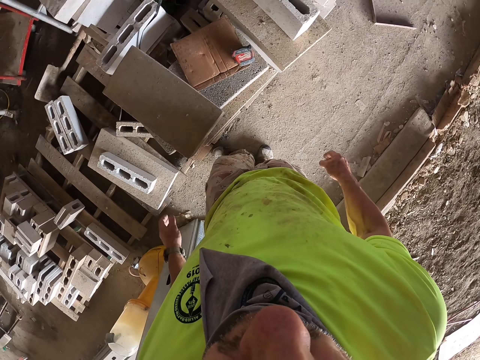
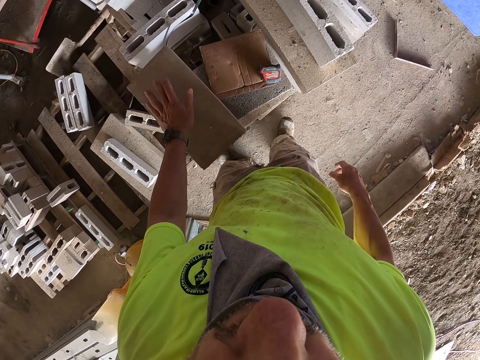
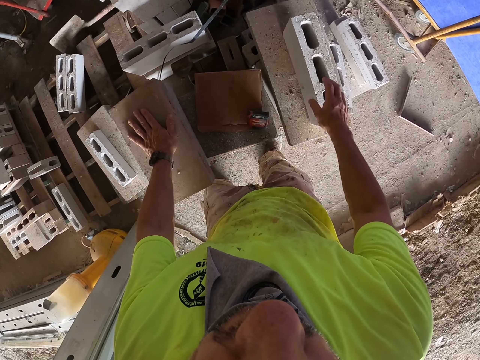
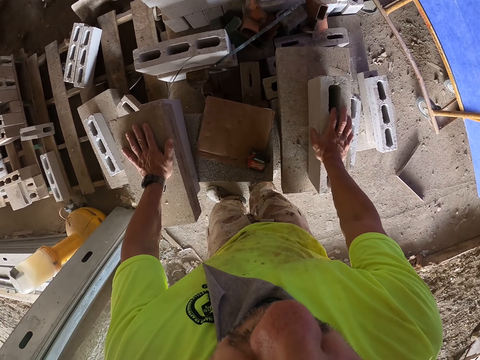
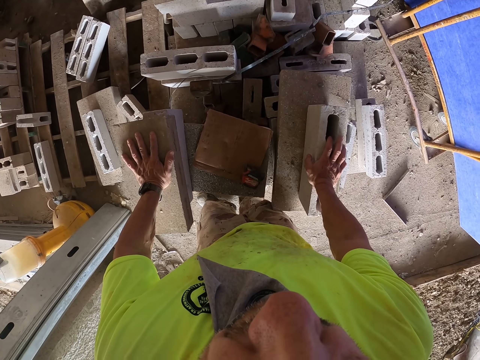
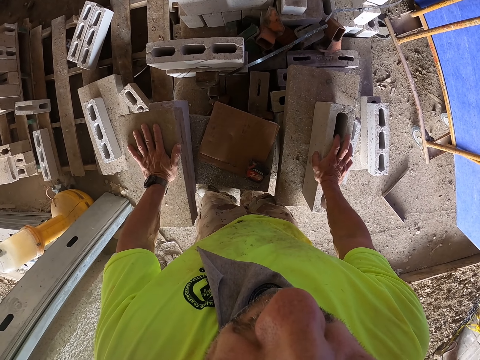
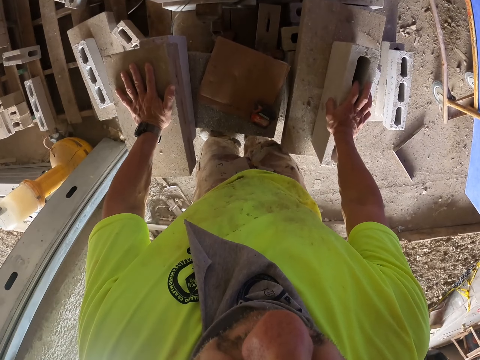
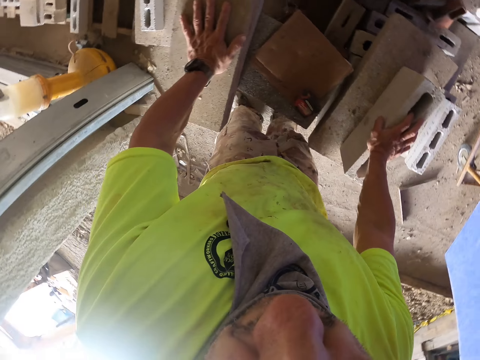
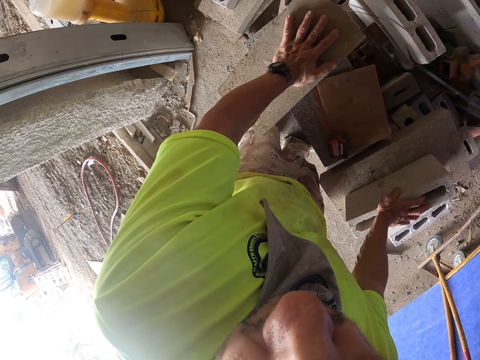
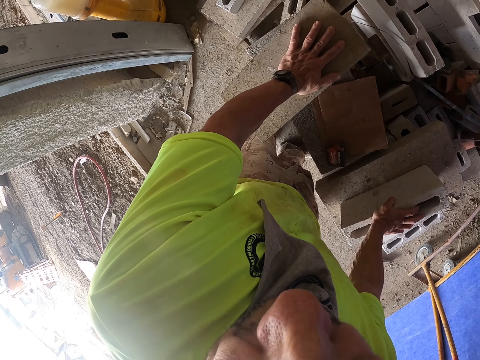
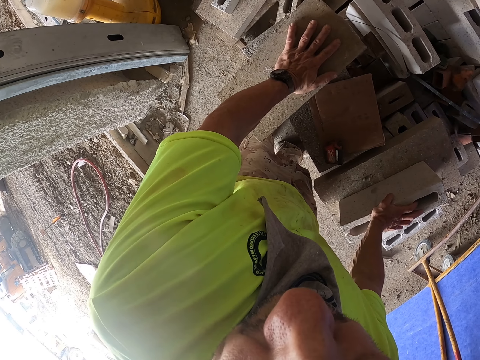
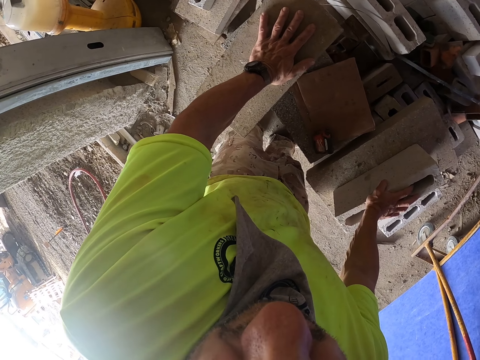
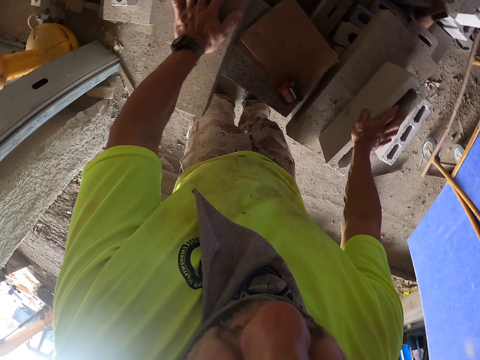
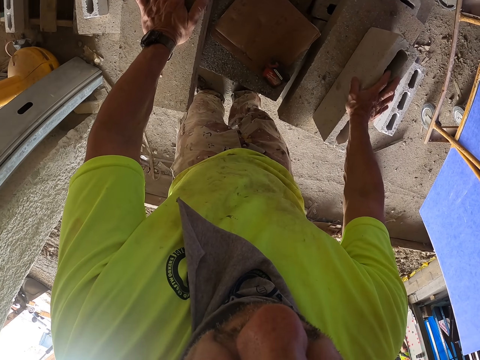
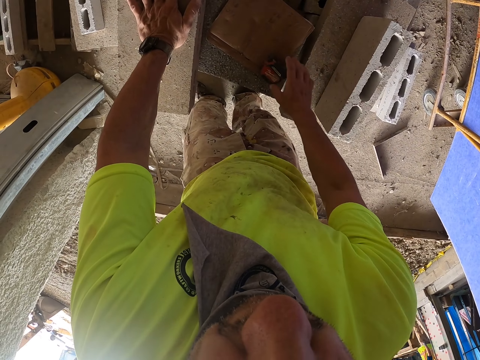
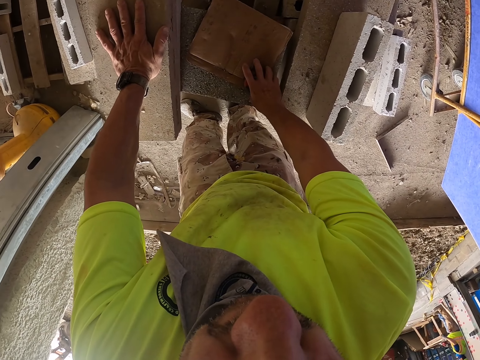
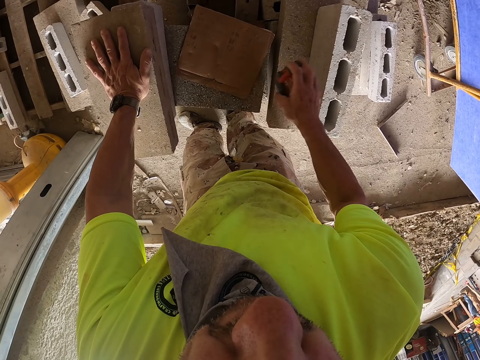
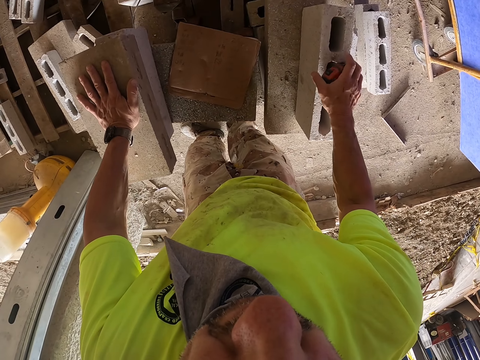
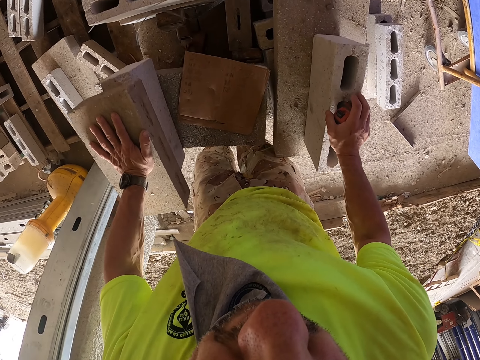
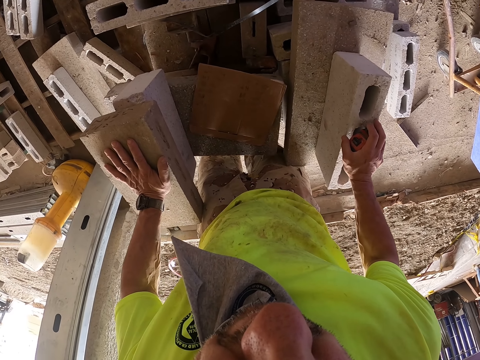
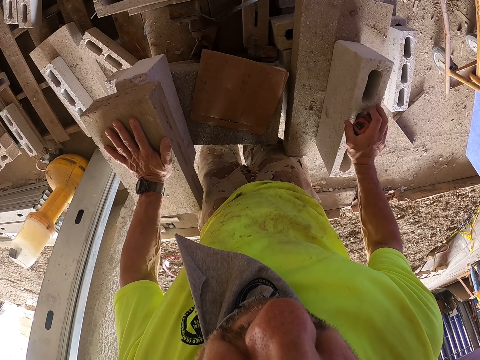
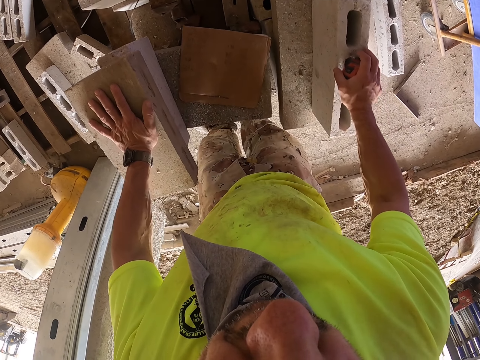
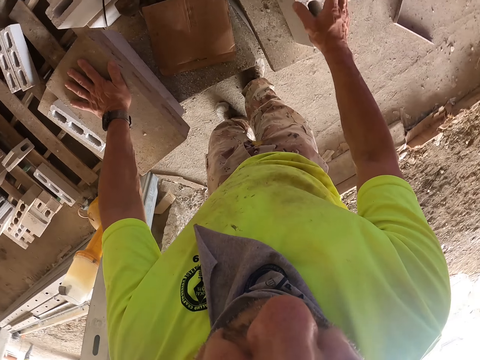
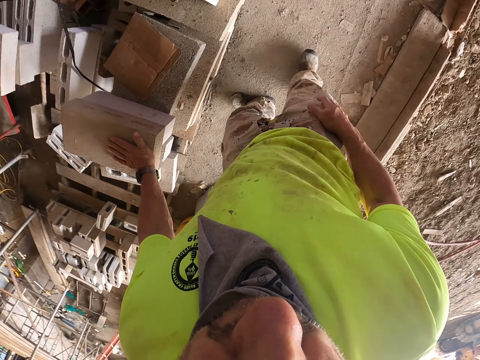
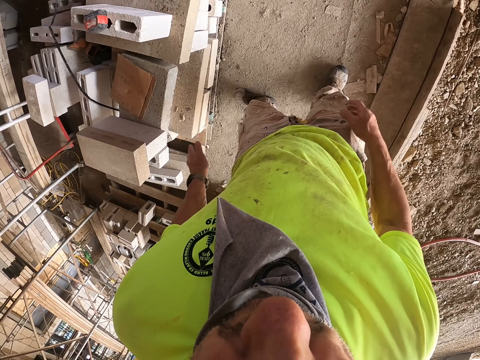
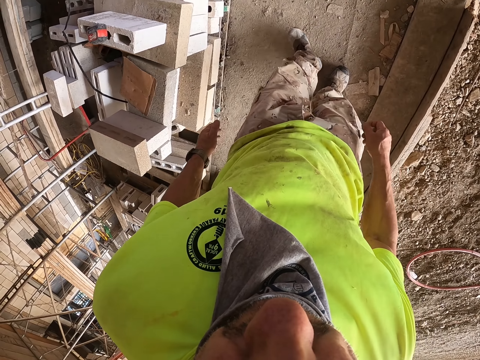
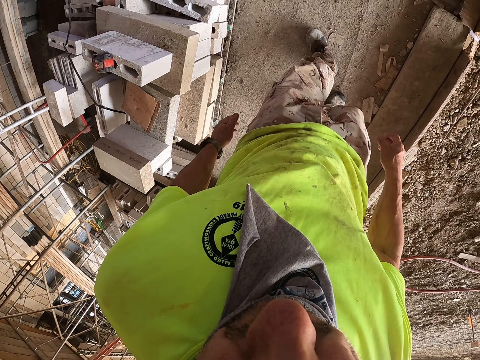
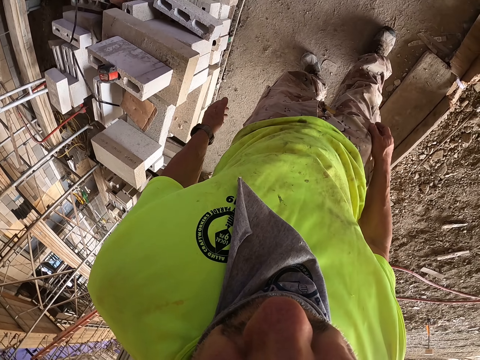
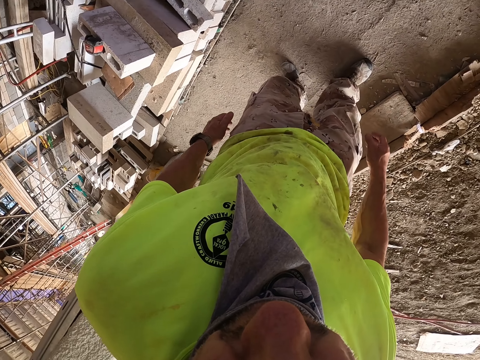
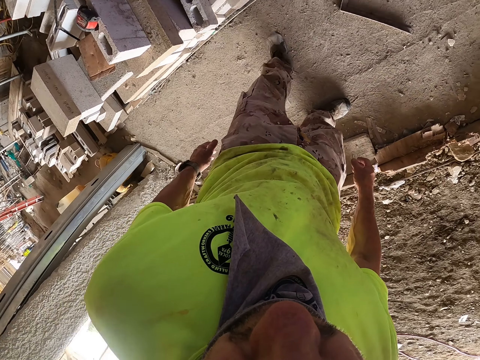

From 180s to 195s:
The camera wearer places a hand on the brick. They place a hand on the brick again. They look around the construction site. They pick up the tape measure from the brick. They move the tape measure. They place the tape measure on the brick. They look around. They place a hand on the pants. They walk around the construction site.

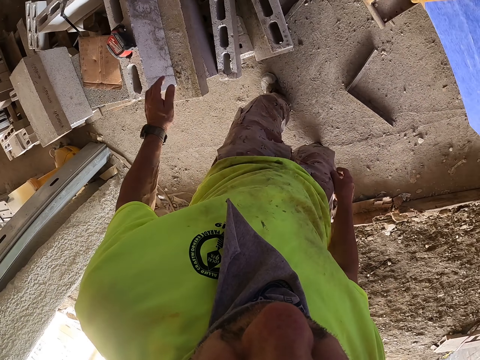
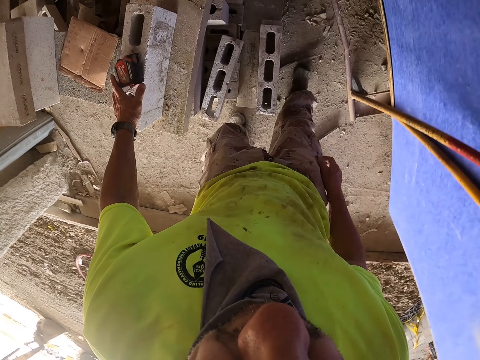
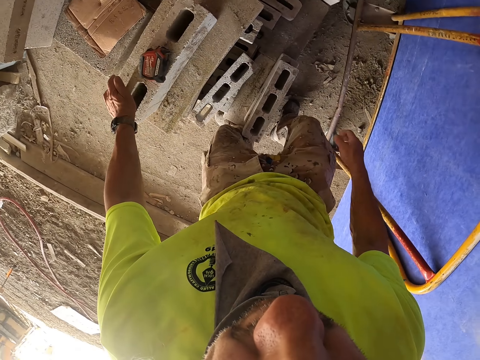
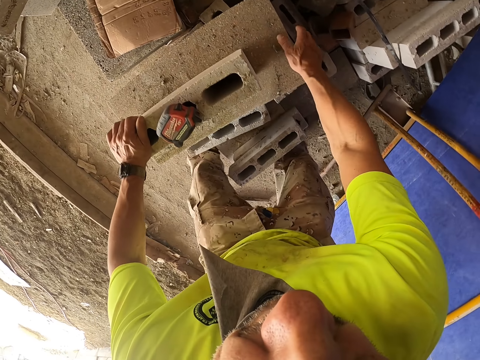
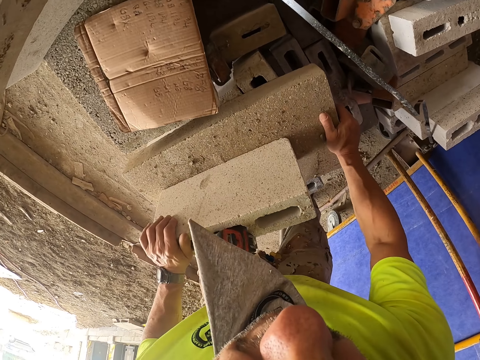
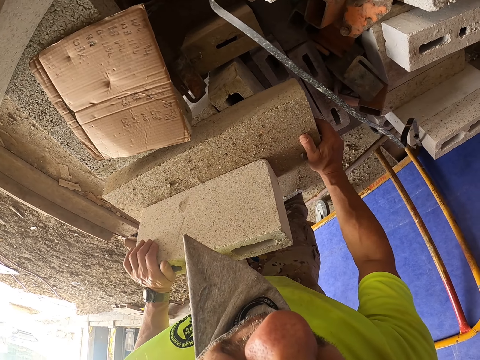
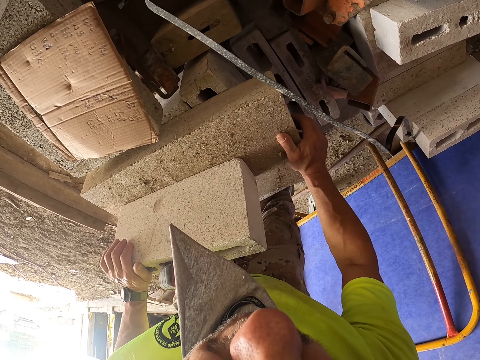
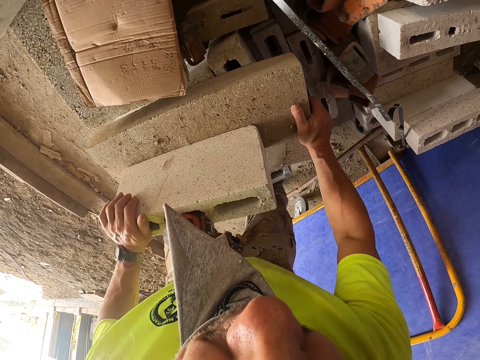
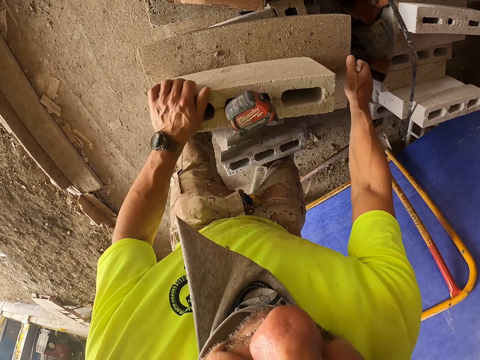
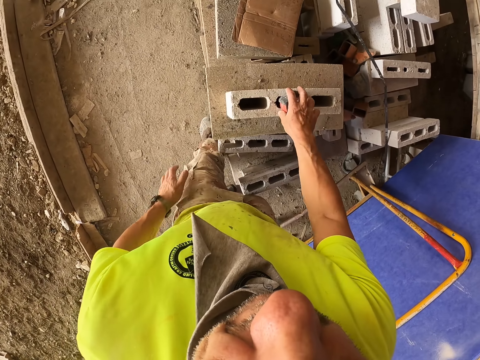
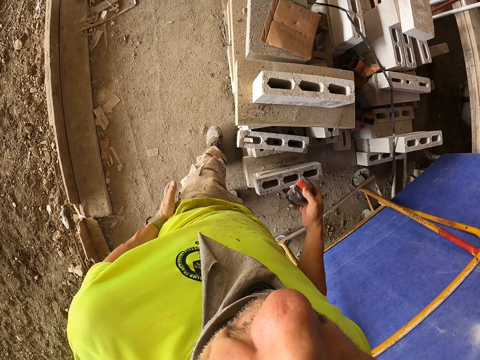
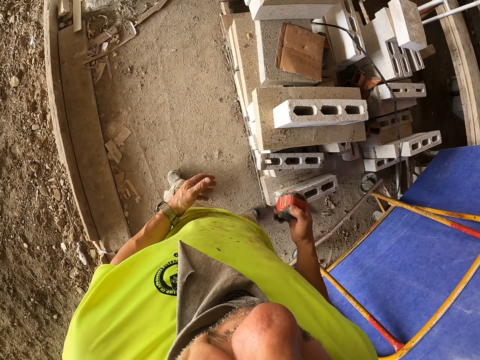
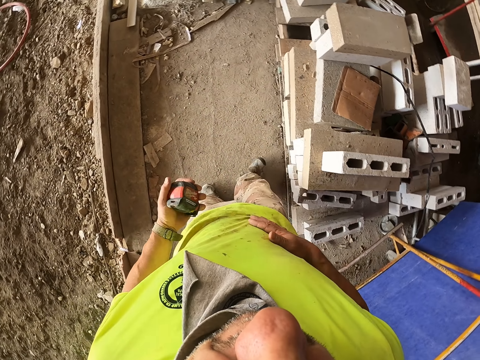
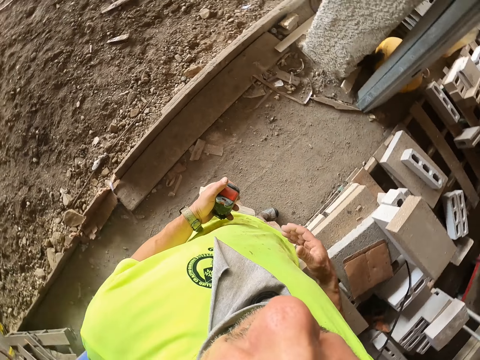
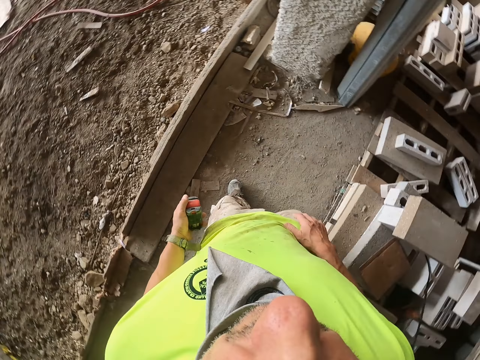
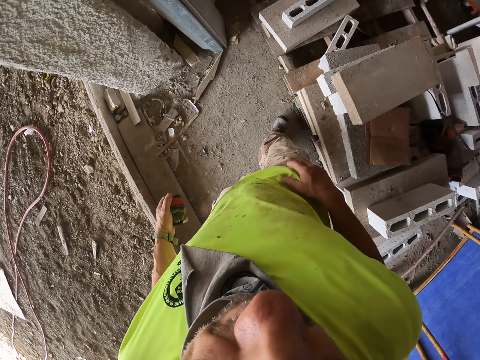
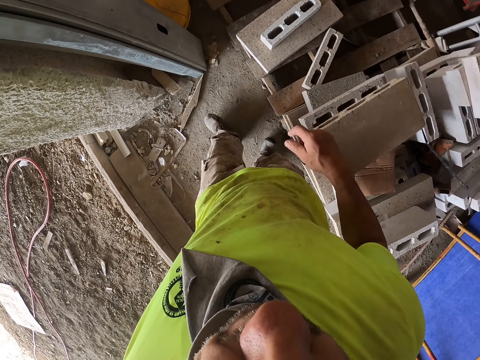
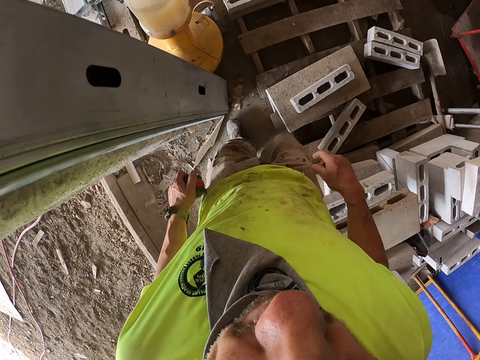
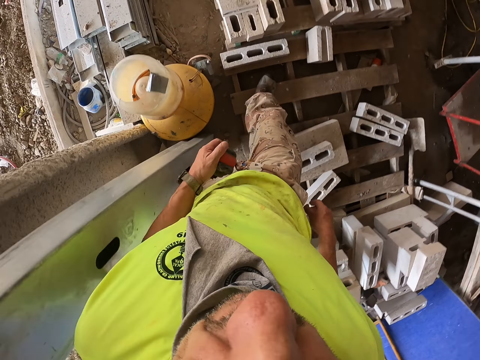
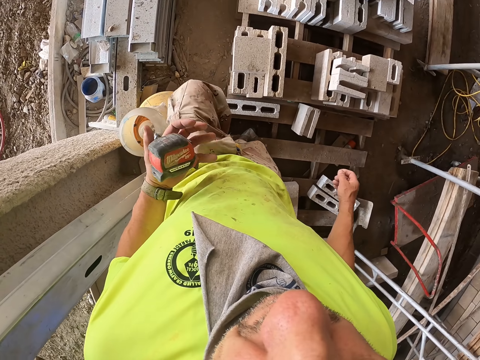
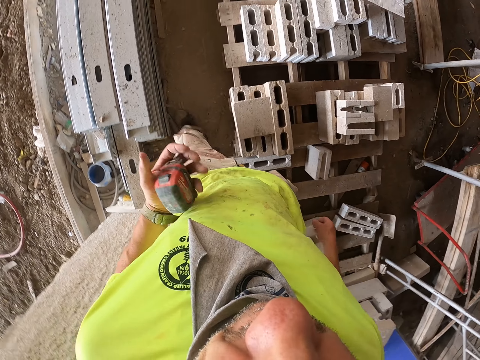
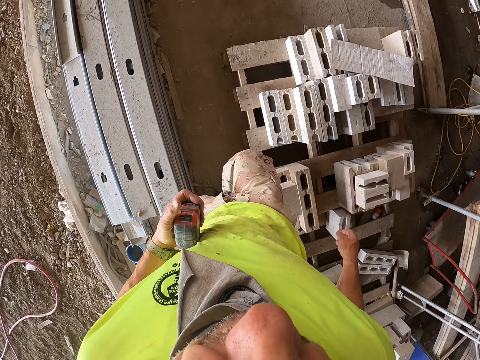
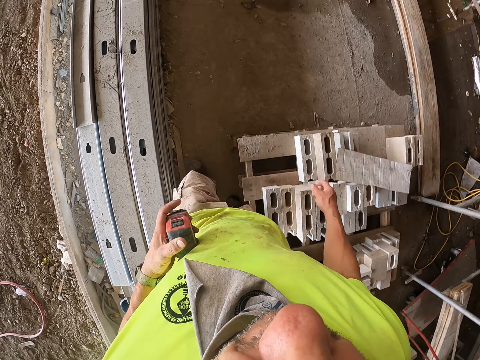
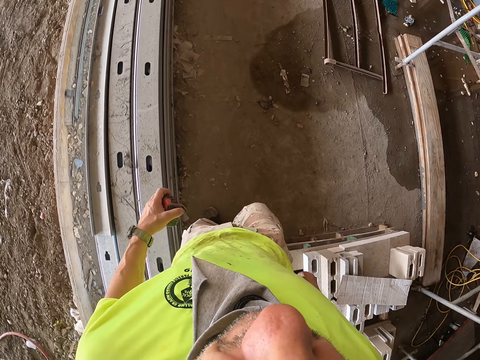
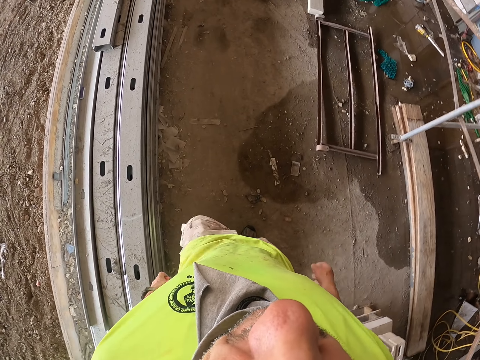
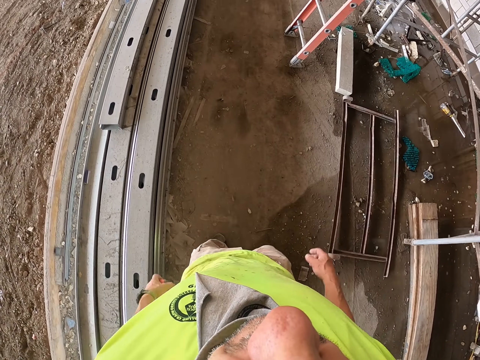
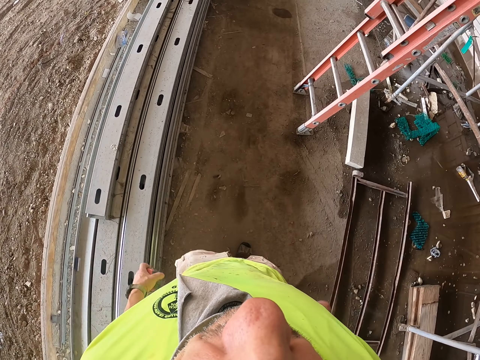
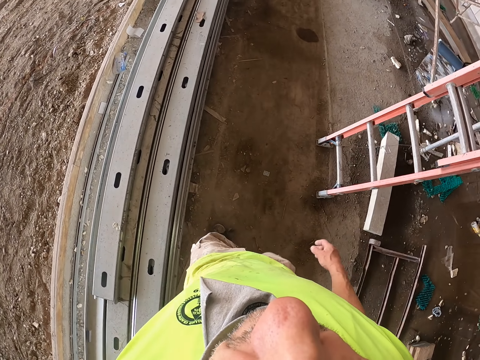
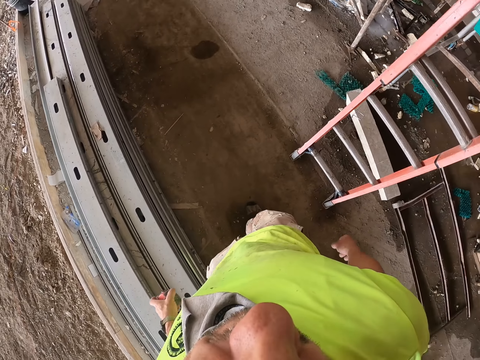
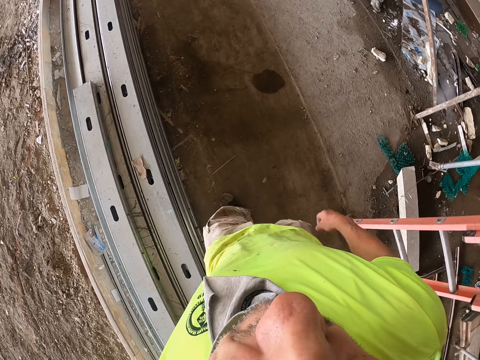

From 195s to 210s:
The camera wearer looks around. They place a hand on the brick. They place a hand on the brick again. They pick up the tape measure from the brick. They place the tape measure on the other hand. They wipe the hand with the t-shirt. They walk around the construction site. They tilt the tape measure. They walk around the construction site.
